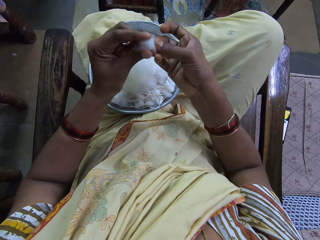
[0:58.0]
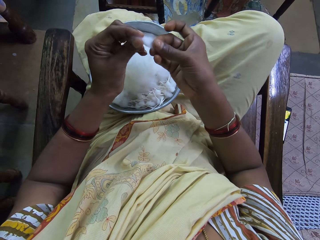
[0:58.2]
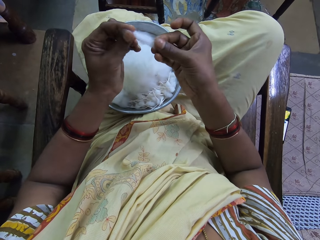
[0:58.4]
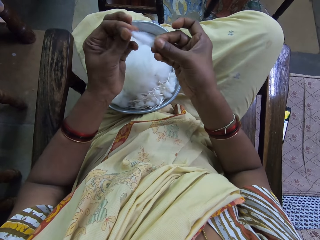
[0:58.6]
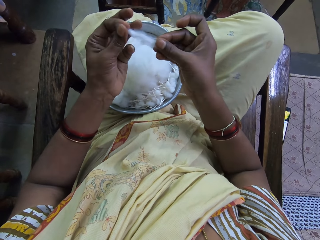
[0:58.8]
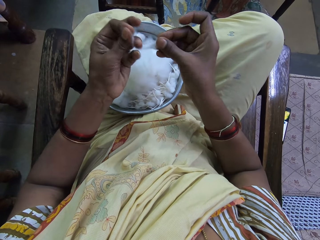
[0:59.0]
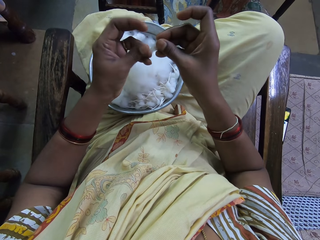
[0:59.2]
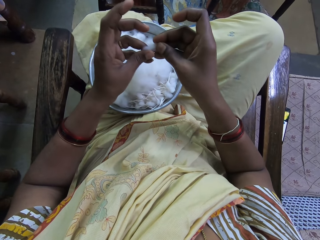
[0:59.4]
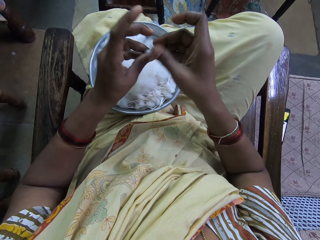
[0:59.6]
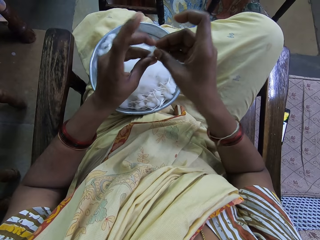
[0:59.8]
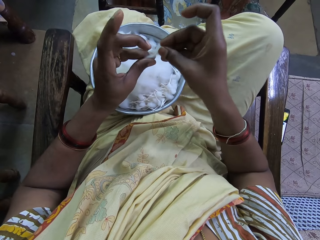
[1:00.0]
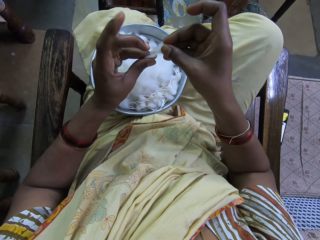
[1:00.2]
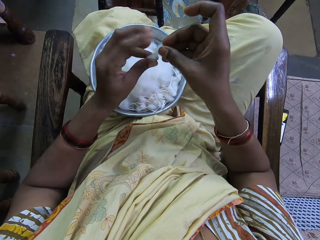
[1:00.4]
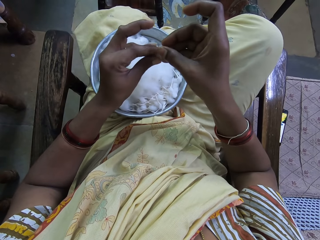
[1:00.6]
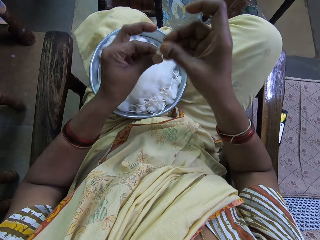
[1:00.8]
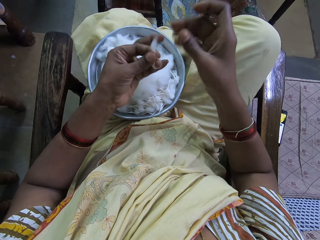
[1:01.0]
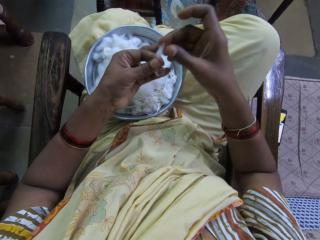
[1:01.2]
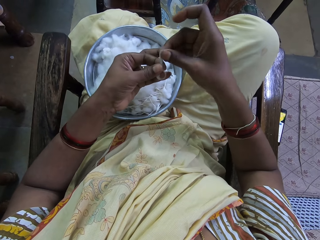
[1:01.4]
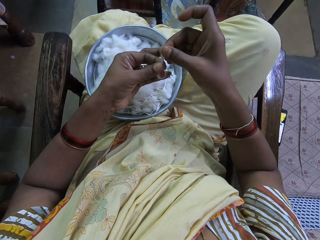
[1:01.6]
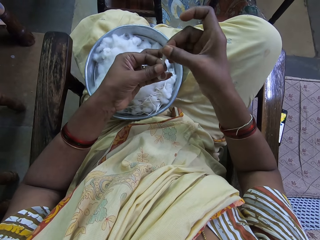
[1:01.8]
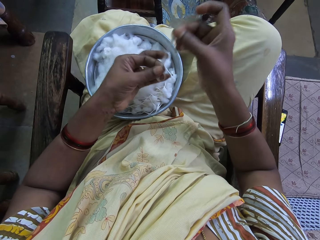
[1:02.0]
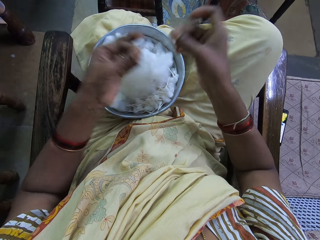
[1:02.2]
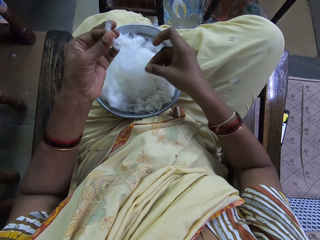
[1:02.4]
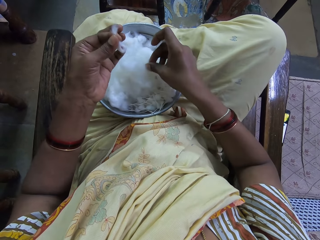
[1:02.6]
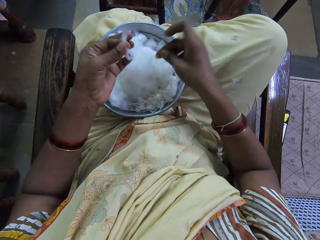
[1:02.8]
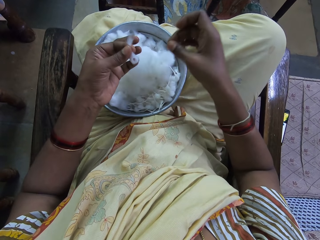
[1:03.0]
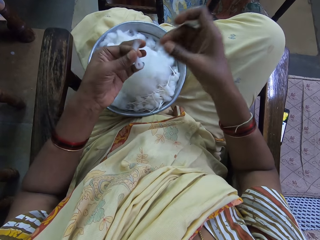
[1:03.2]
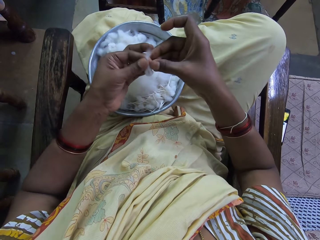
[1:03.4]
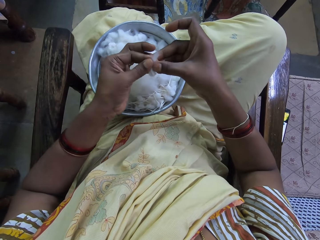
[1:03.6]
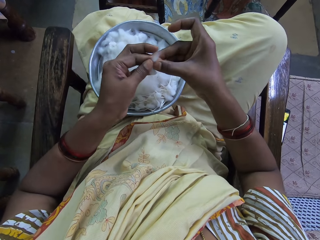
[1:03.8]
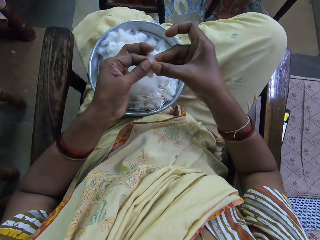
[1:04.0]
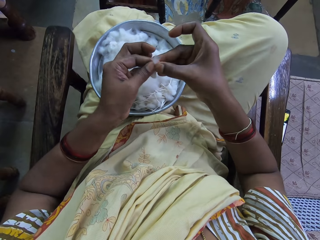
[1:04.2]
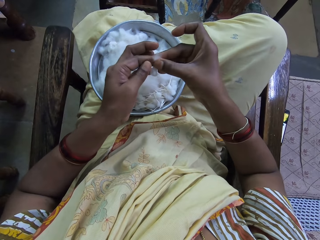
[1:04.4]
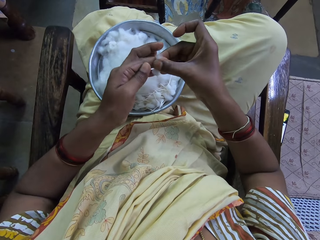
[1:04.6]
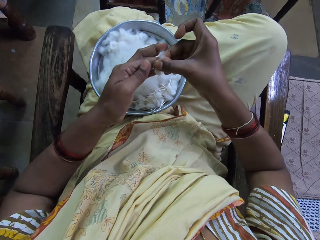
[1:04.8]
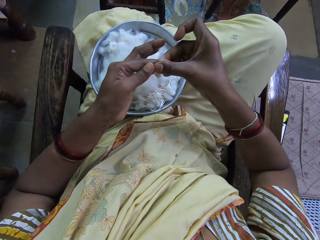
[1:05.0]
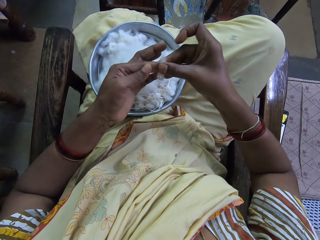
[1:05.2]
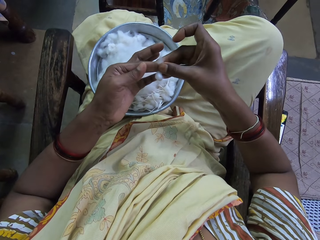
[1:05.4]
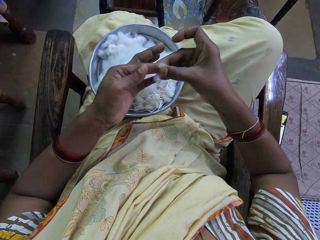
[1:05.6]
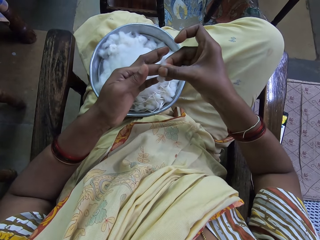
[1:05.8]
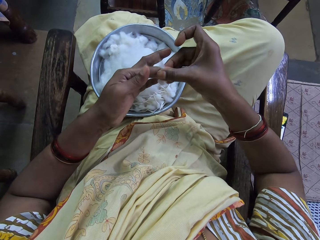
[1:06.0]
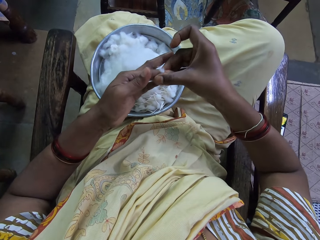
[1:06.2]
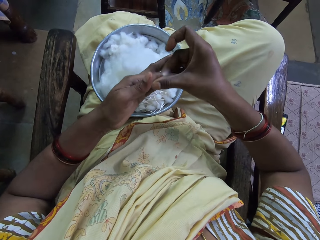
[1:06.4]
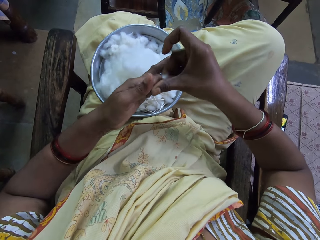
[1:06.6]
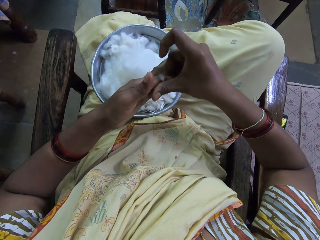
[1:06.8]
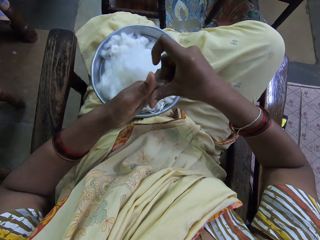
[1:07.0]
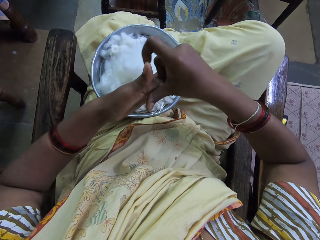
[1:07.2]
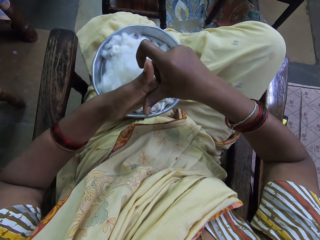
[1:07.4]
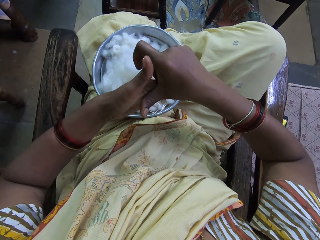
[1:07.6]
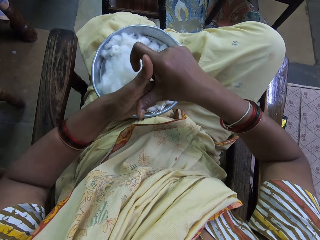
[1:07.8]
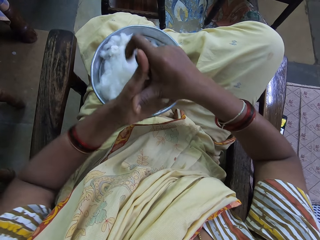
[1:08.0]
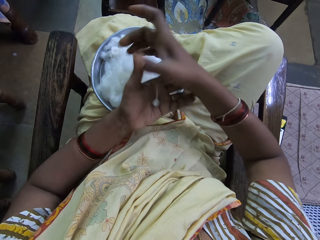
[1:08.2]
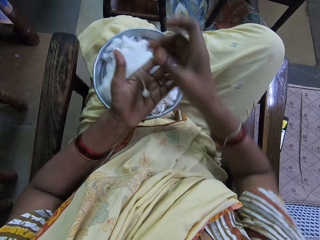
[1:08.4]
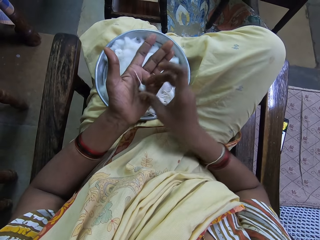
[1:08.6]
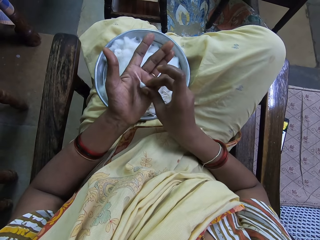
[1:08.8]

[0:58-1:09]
The camera wearer puts down the cotton wool. They shape the cotton wool. They rotate the cotton wool.

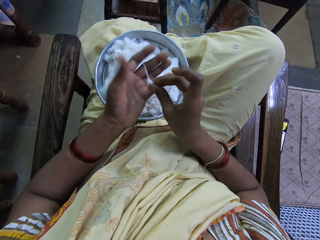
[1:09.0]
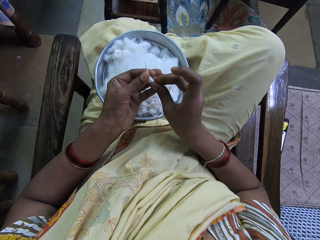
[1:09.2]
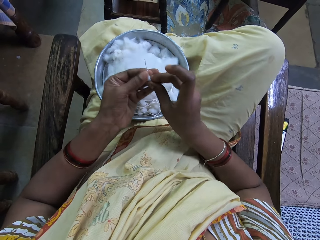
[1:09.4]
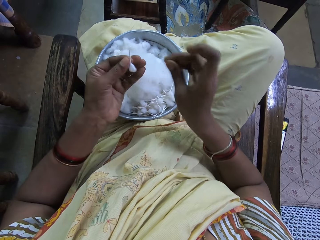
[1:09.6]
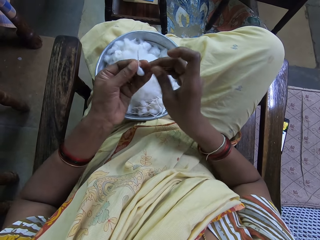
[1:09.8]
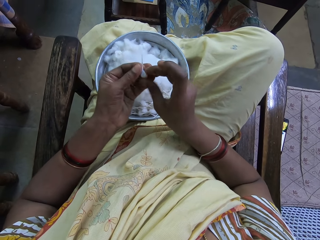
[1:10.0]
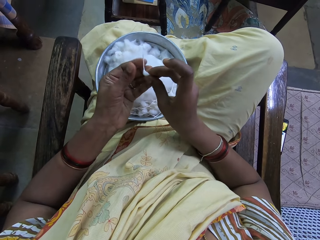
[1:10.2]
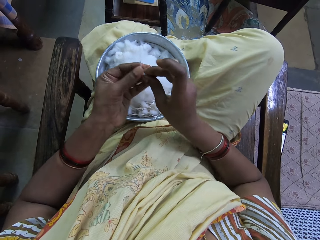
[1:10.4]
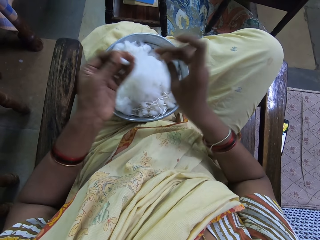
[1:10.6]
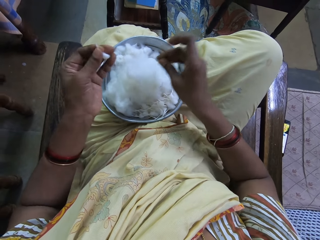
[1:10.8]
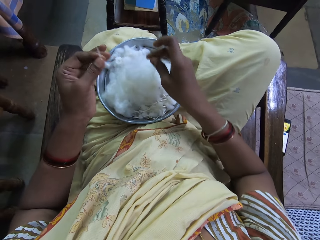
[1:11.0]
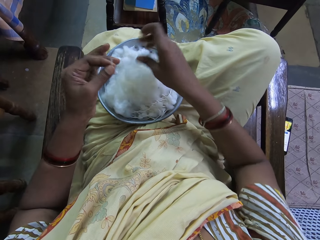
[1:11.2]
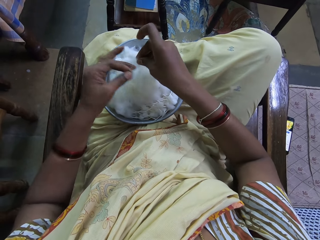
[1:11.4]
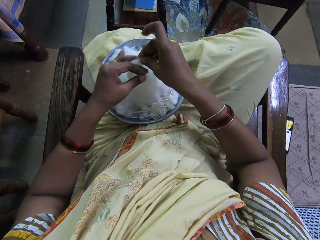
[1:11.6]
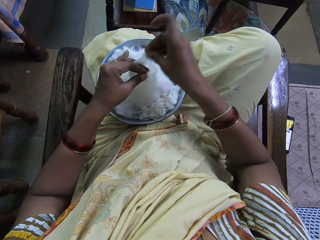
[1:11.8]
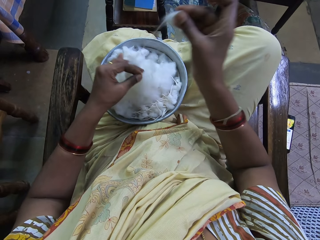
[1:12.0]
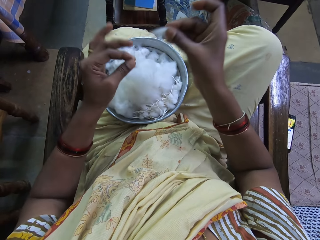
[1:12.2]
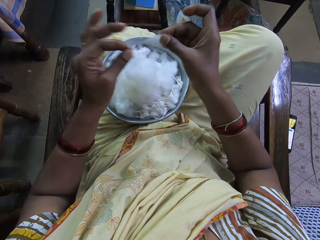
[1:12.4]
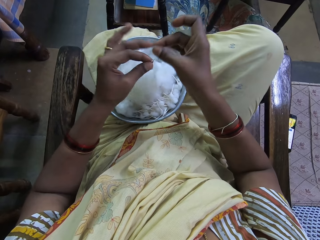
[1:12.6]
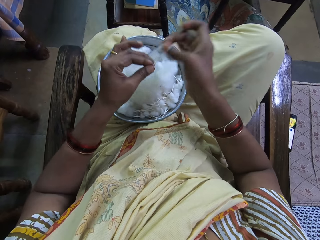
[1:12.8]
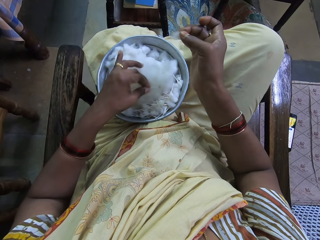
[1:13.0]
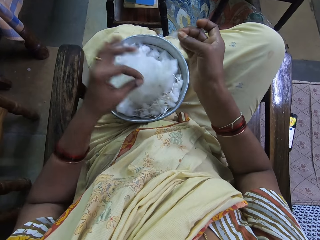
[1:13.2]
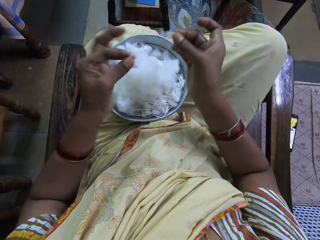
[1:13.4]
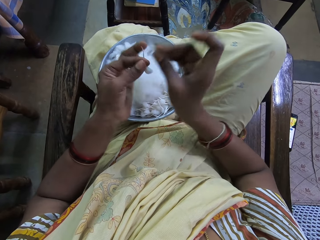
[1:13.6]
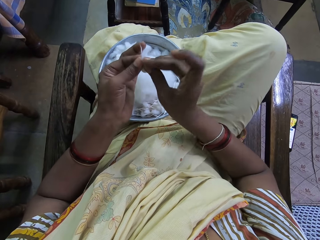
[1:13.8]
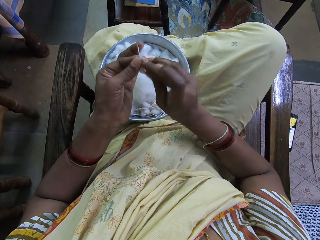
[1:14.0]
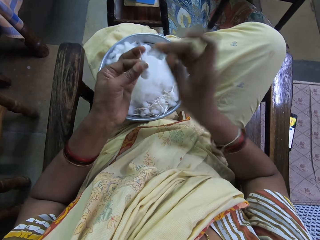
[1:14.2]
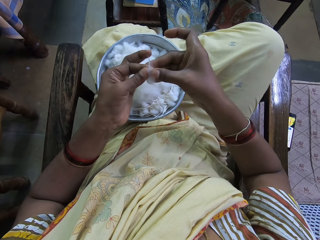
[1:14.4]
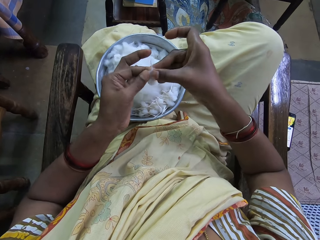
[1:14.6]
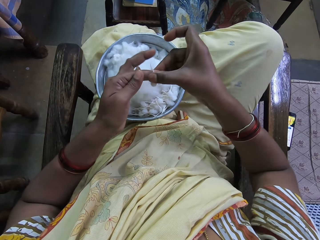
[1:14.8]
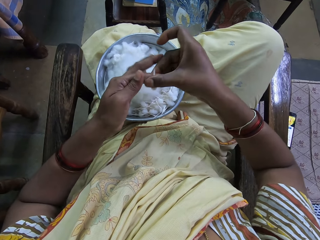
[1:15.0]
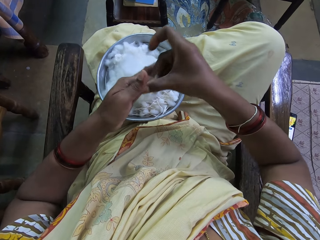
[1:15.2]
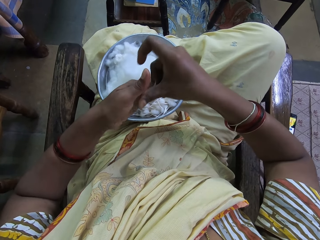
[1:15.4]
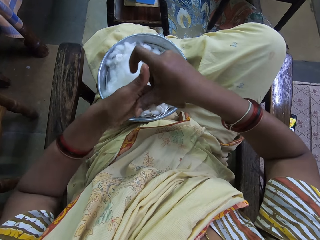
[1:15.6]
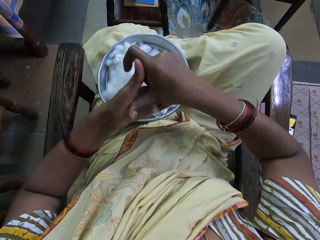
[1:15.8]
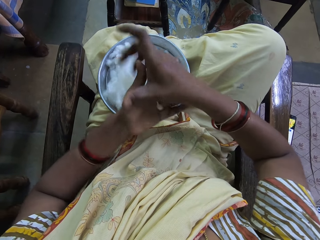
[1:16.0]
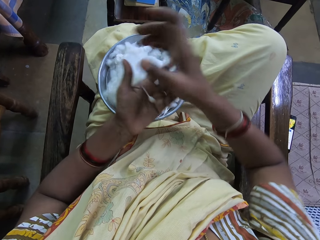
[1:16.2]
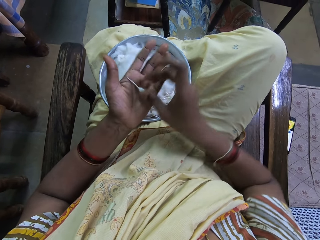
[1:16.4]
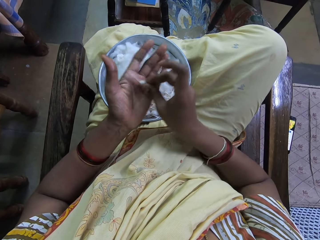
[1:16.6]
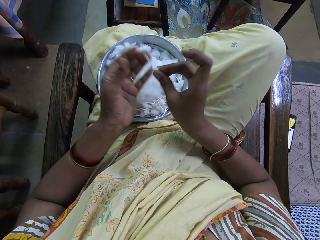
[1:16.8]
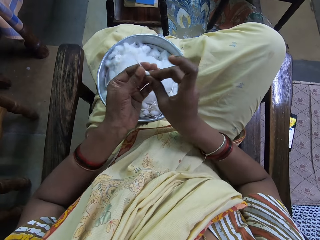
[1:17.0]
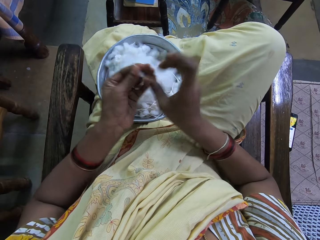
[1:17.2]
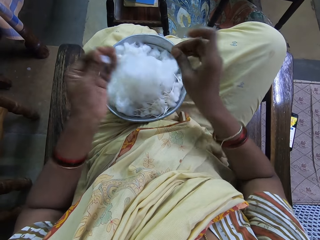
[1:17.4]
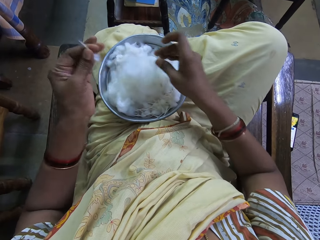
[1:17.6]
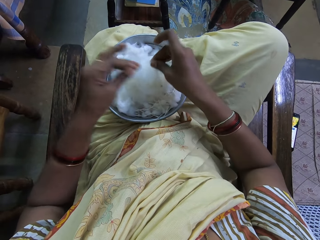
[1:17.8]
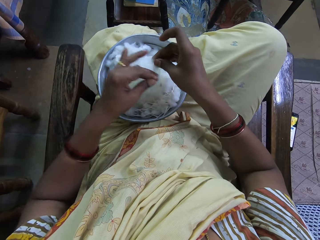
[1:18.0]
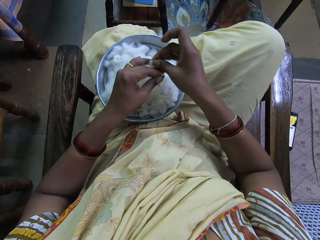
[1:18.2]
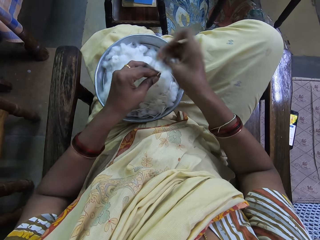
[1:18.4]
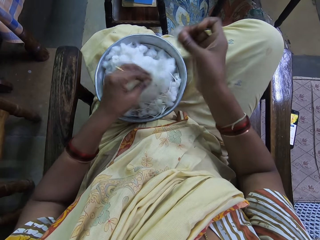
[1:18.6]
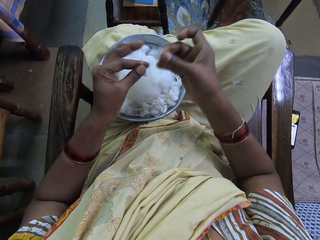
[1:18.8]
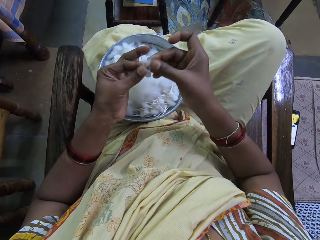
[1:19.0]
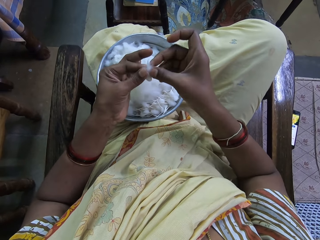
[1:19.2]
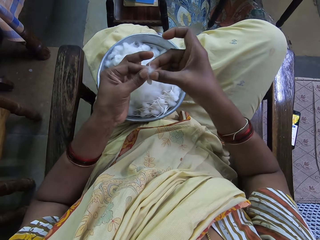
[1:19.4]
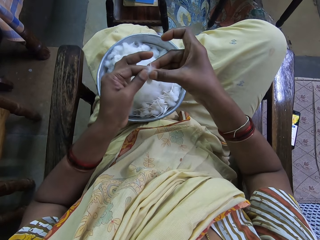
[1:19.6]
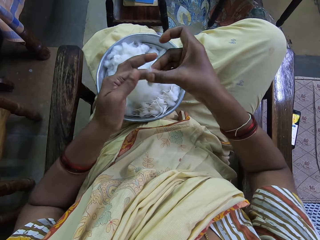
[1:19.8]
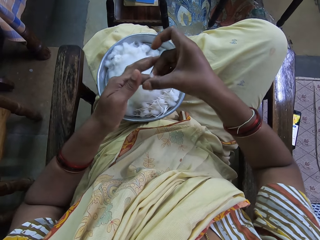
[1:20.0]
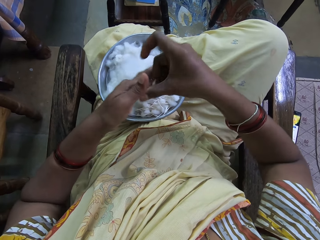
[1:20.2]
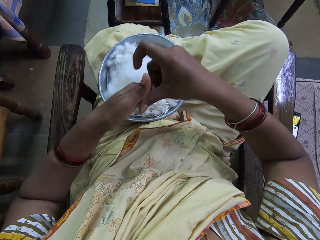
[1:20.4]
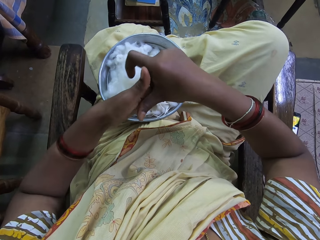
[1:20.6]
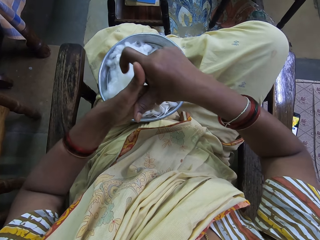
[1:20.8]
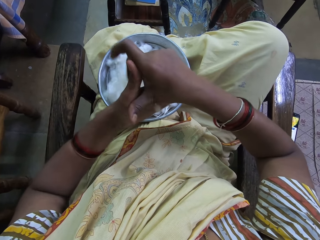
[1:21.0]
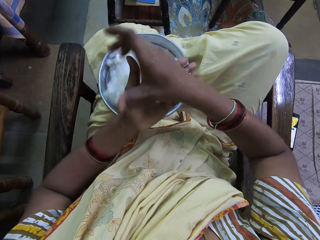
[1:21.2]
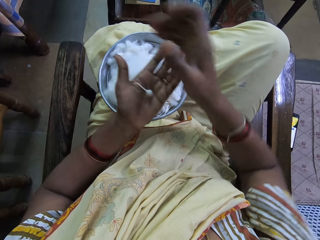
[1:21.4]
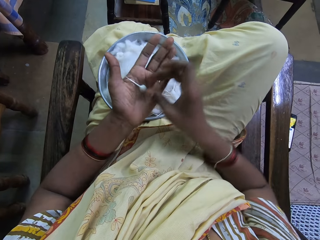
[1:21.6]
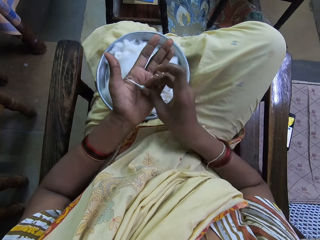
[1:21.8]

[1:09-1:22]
The camera wearer picks up the cotton wool. They cut the cotton wool. They shape the cotton wool. They rotate the cotton wool. They pick up the cotton wool. They cut the cotton wool. They join the cotton wool together. They rotate the cotton wool.
